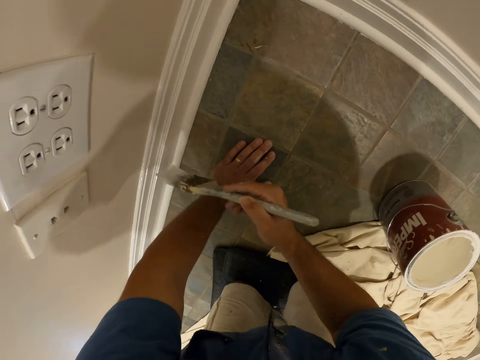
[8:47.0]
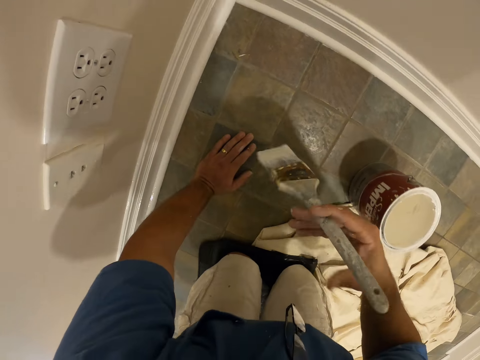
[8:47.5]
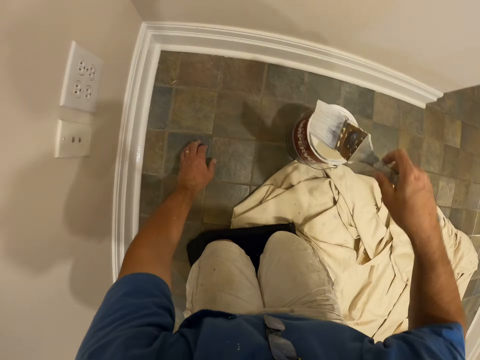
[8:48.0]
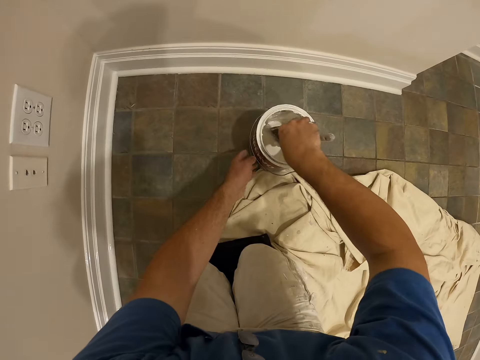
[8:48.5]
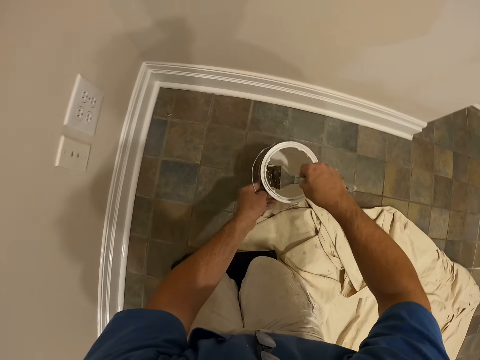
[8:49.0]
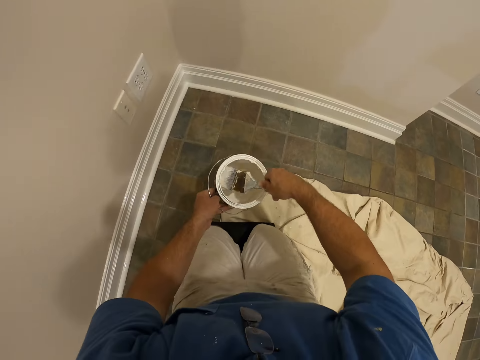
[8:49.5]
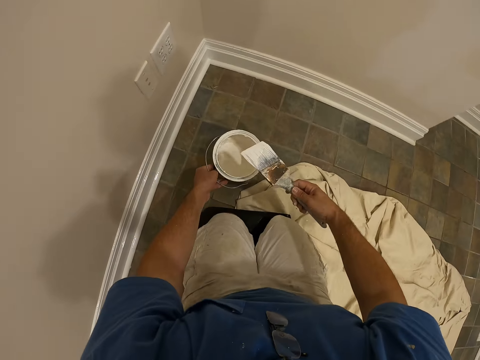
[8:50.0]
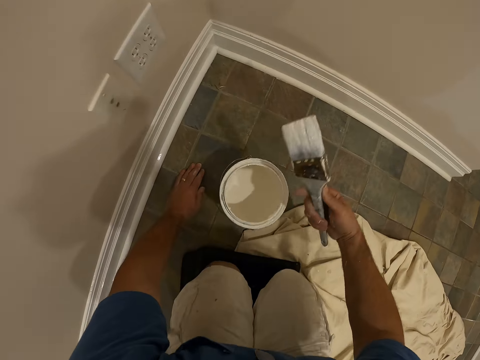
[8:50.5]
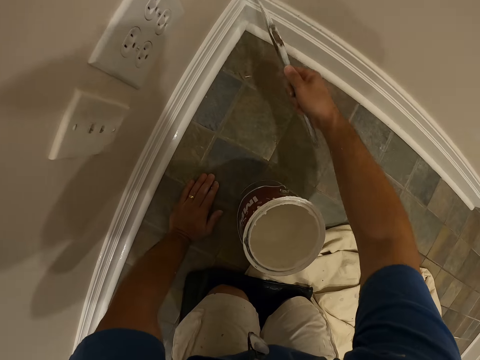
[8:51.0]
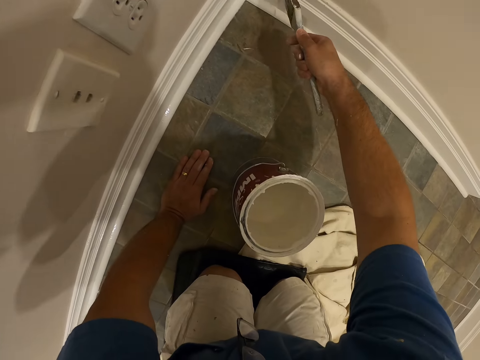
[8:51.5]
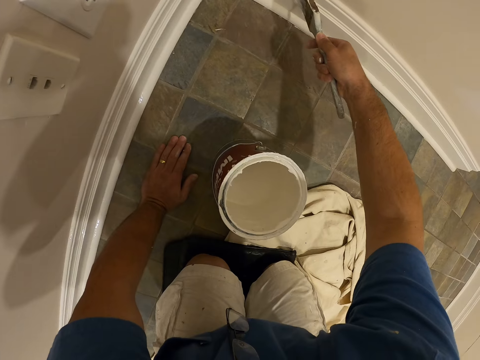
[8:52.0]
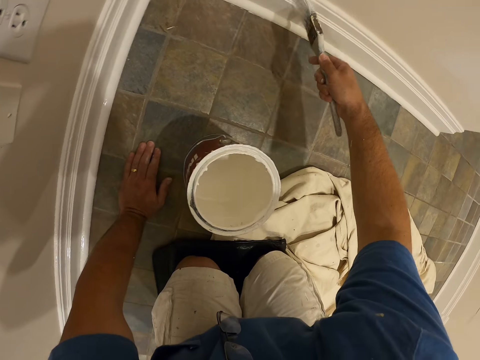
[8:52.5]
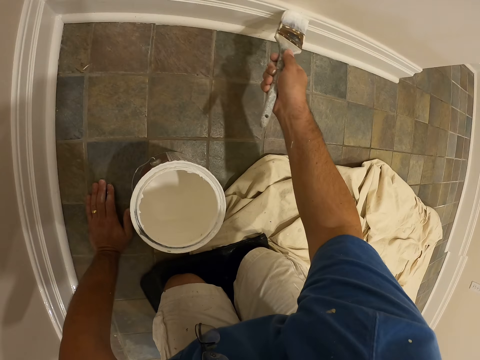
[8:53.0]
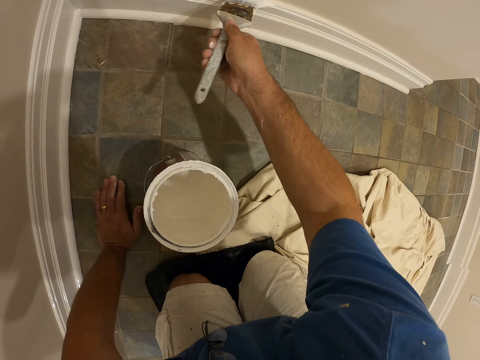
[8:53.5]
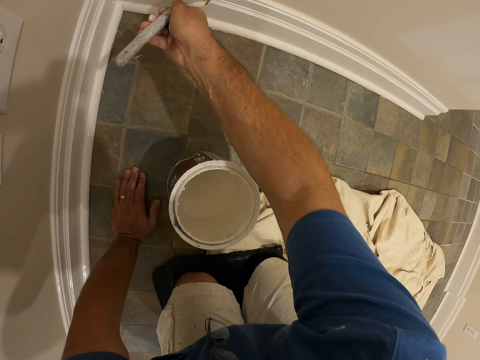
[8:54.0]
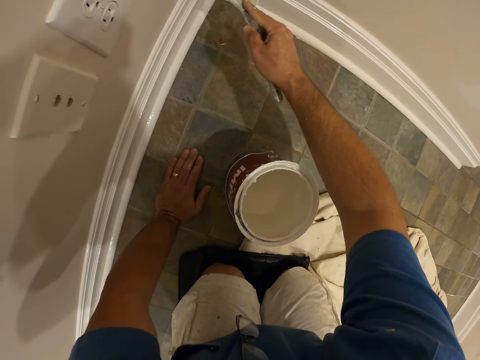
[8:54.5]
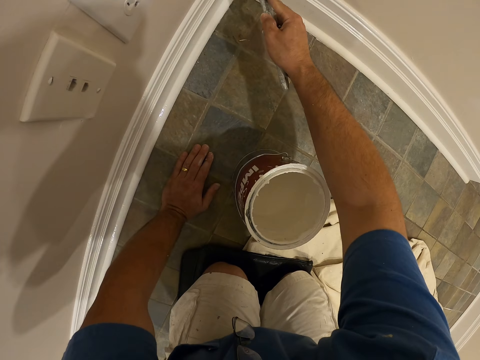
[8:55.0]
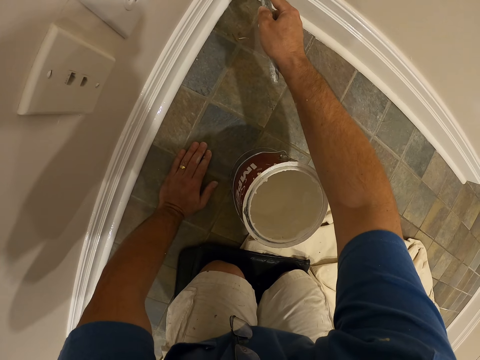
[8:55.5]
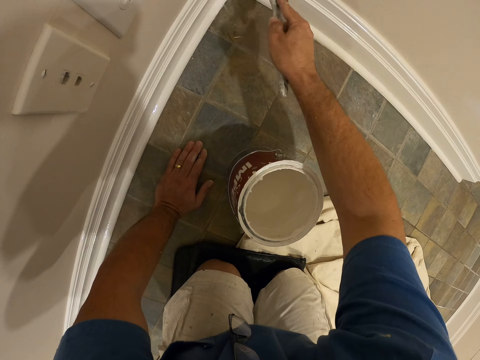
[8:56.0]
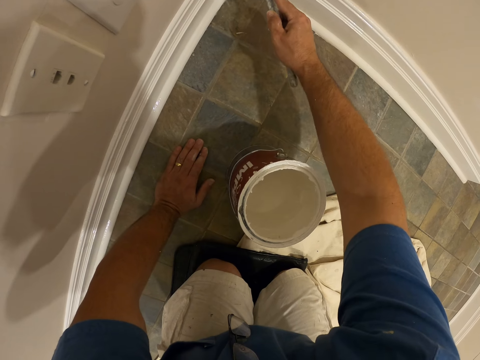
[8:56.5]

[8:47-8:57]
The camera wearer dips the paint brush into the paint container with his right hand. He shifts the paint container with his left hand. He removes the paint brush from the paint container with his right hand. He puts his left hand on the ground. He paints the wall of the room with the paint brush.

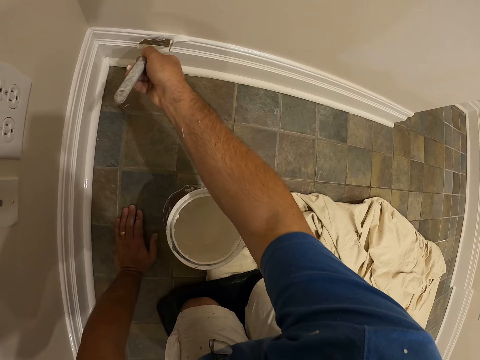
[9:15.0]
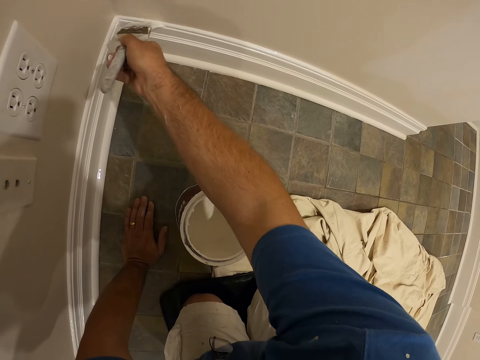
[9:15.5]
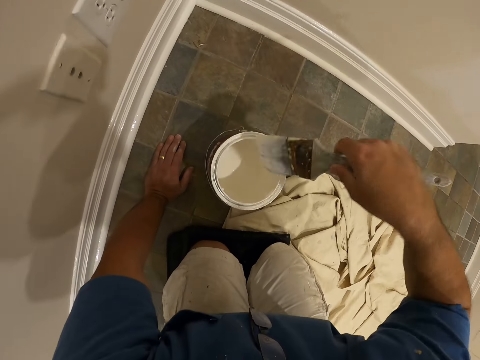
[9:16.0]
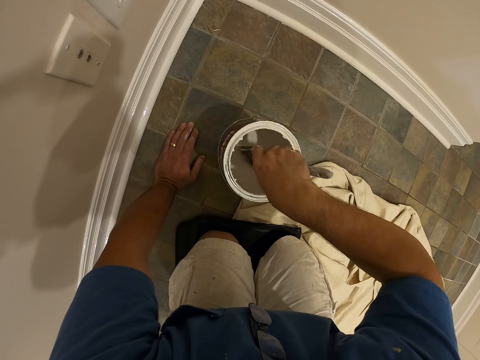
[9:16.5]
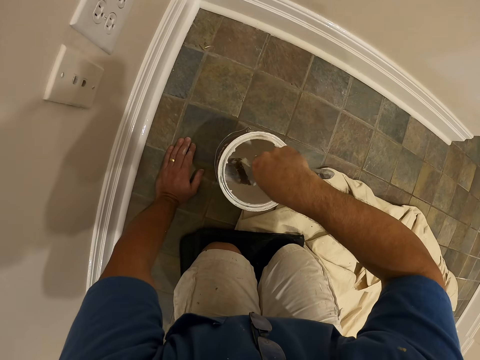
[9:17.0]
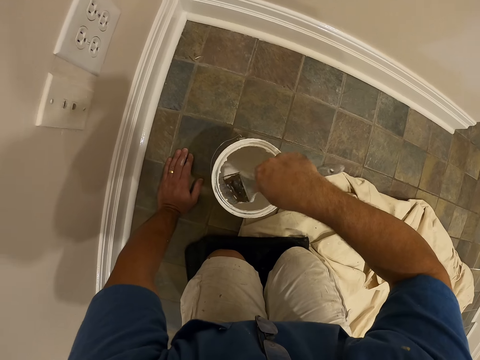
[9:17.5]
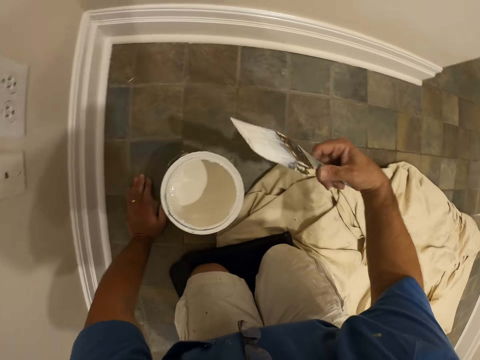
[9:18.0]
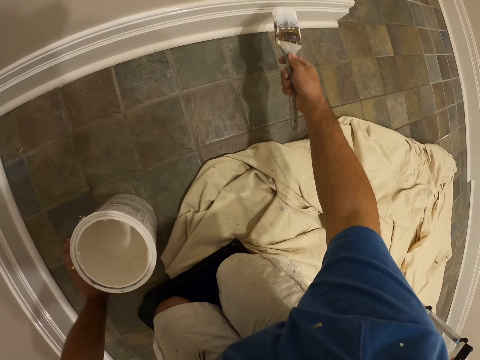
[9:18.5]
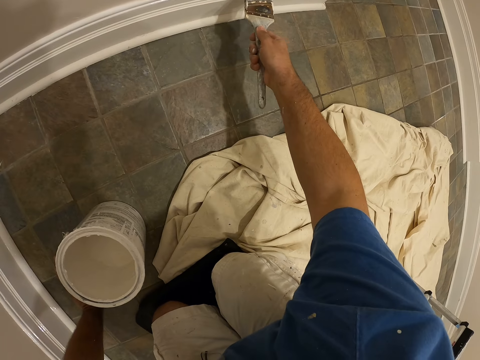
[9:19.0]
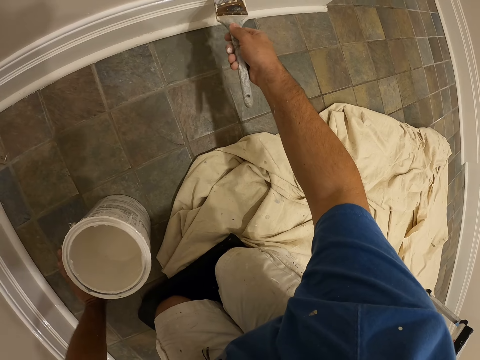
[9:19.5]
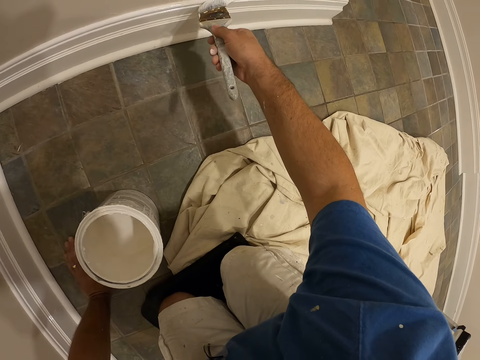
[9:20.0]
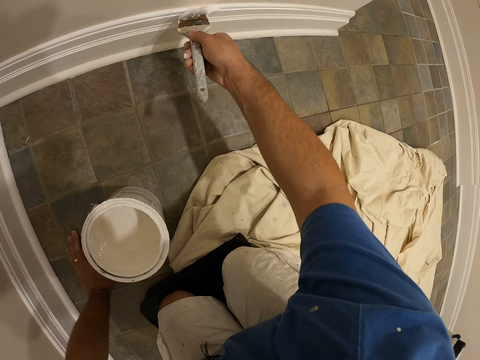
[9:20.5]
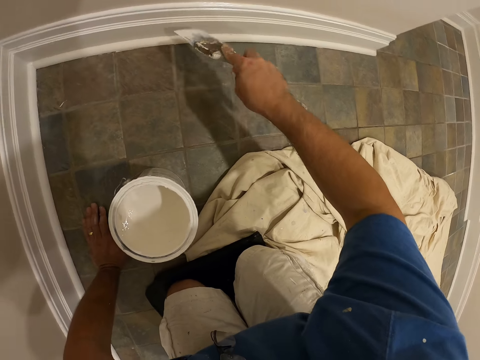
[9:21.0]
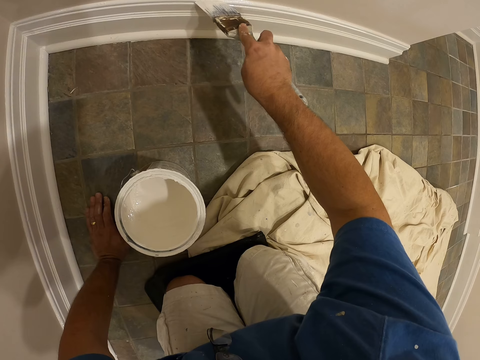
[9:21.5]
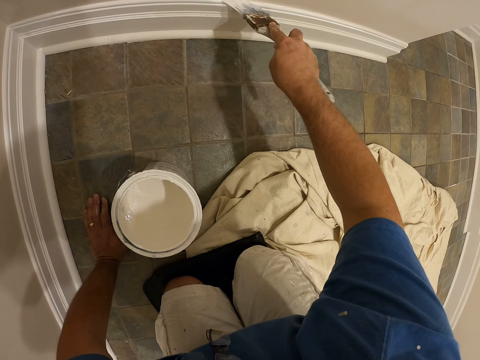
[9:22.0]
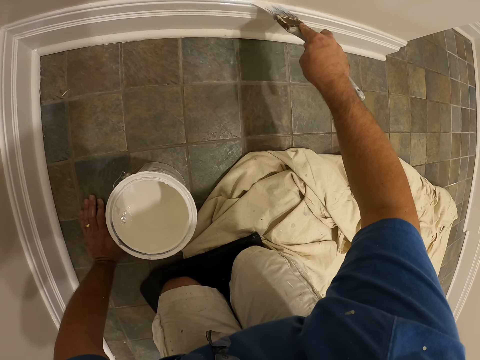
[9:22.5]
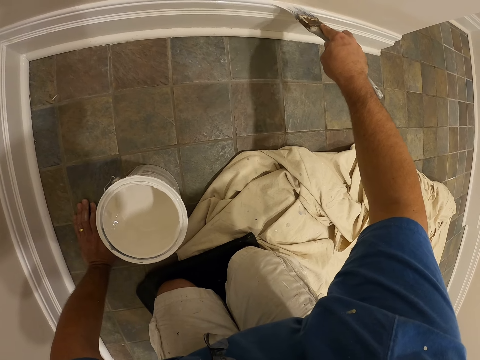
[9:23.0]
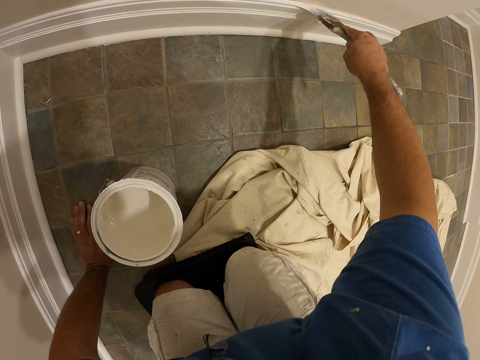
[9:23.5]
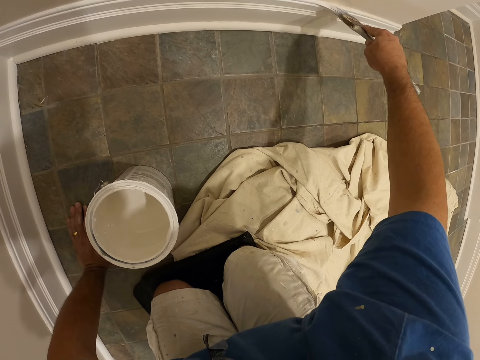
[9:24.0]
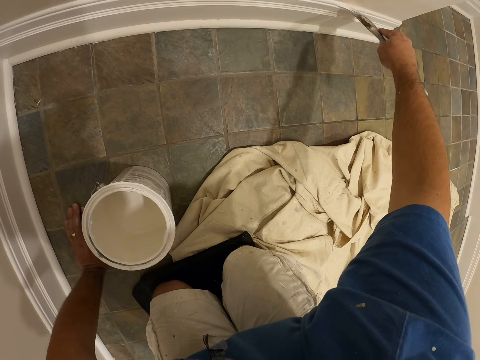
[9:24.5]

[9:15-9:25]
The camera wearer dips the paint brush into a paint container with his right hand. He removes the paint brush from the paint container with his right hand. He paints the wall with the paint brush in his right hand.

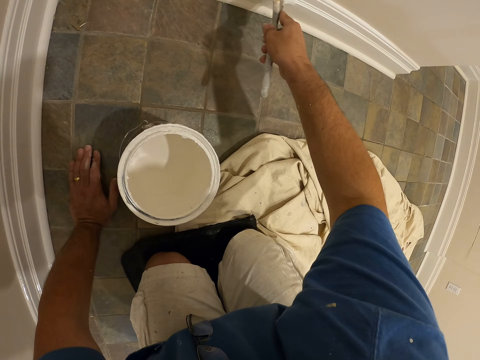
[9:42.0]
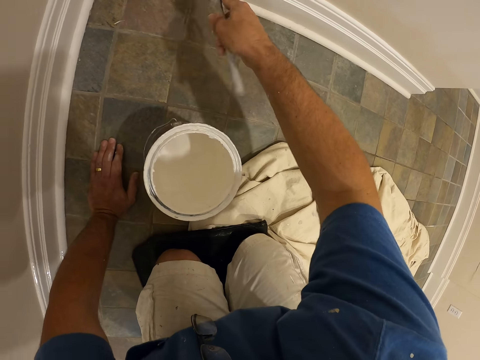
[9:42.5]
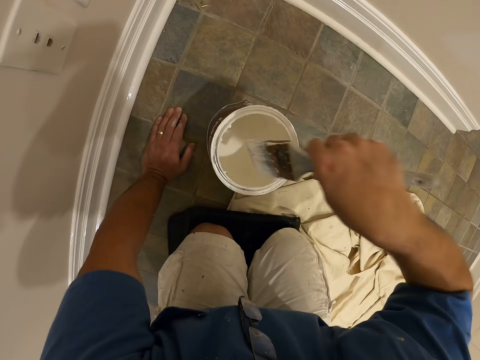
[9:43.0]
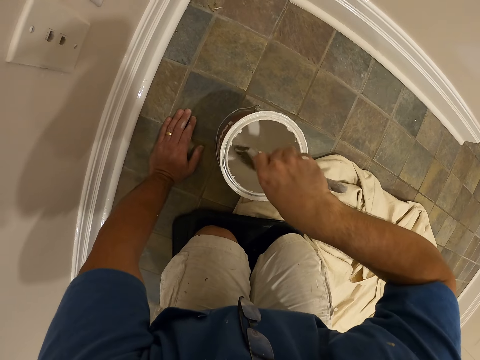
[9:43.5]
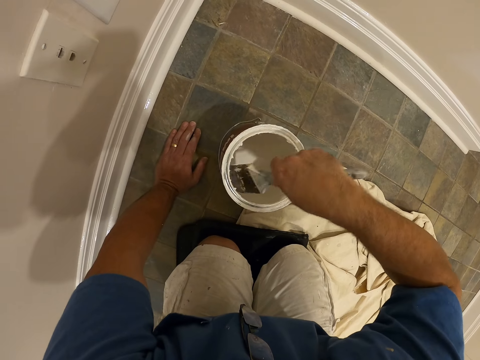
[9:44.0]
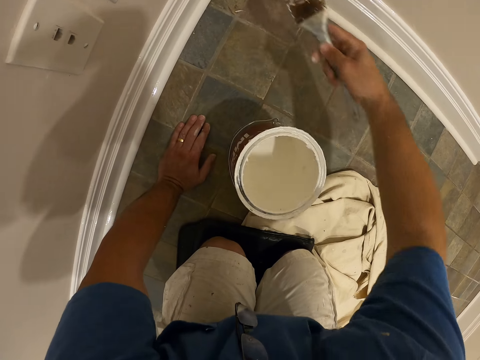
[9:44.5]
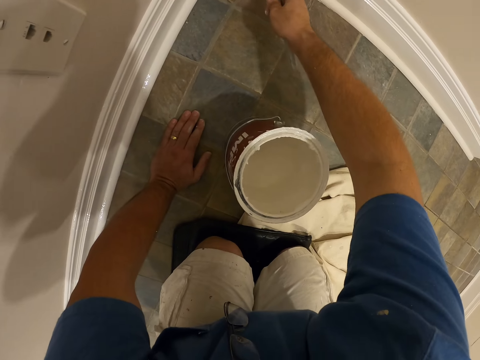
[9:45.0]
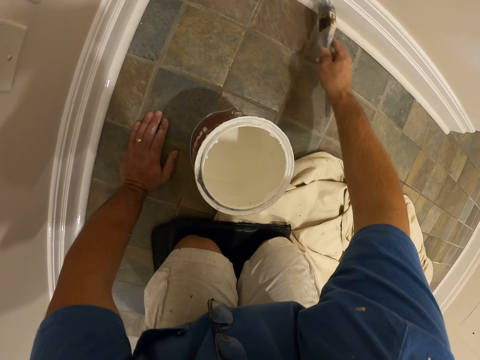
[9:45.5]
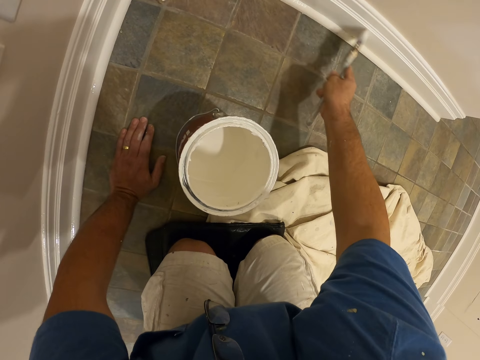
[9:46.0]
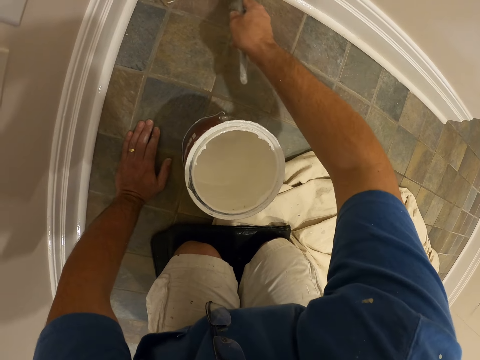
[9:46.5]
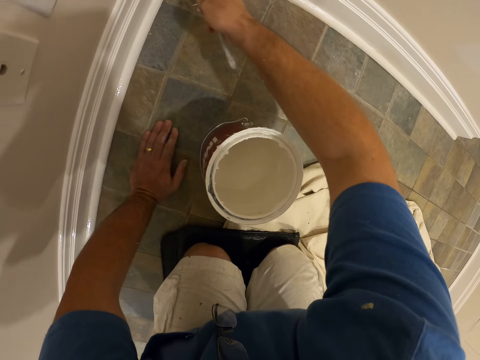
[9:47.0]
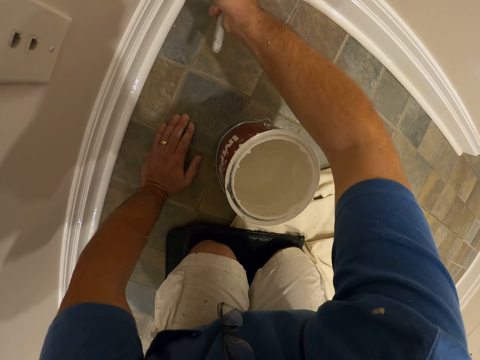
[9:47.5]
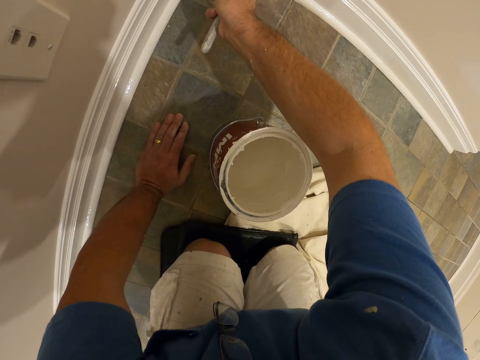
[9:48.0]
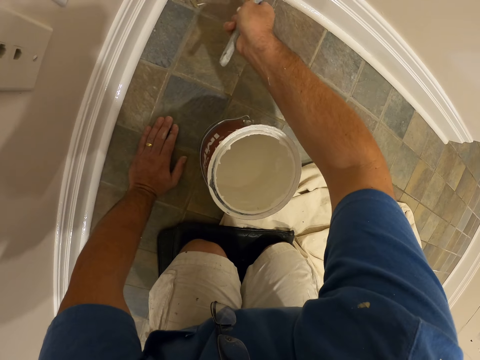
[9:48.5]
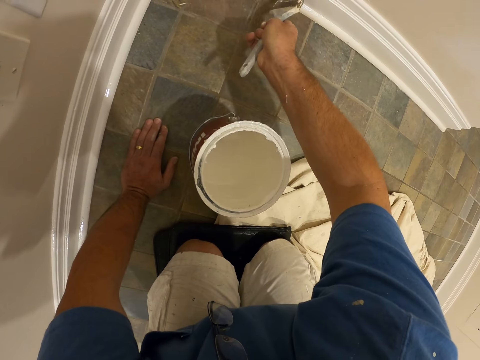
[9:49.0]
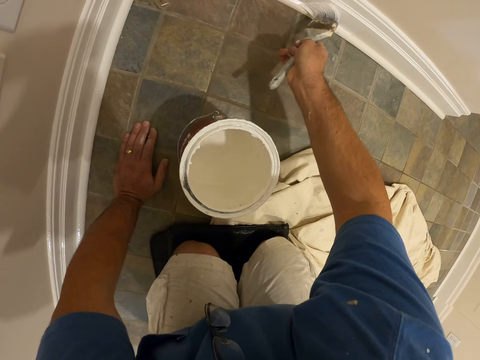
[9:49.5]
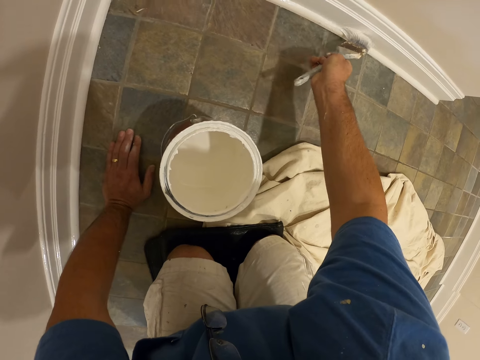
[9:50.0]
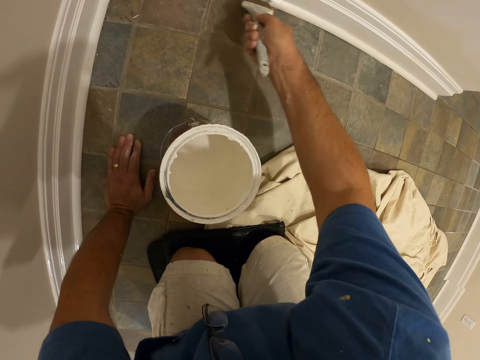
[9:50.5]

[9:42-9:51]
The camera wearer dips the paint brush into the paint container with his right hand. He removes the paint brush from the paint container with his right hand. He paints the wall with the paint brush in his right hand.
